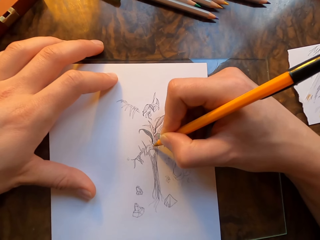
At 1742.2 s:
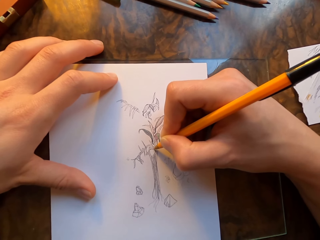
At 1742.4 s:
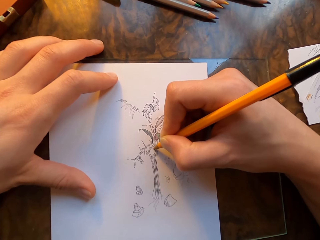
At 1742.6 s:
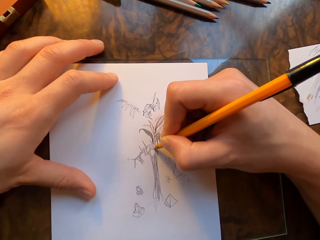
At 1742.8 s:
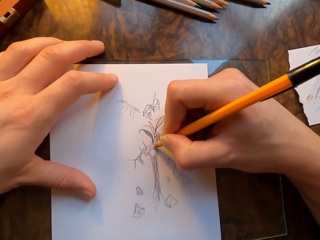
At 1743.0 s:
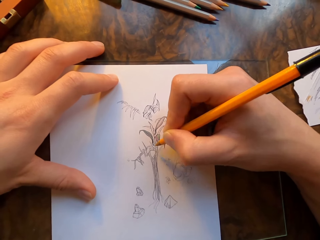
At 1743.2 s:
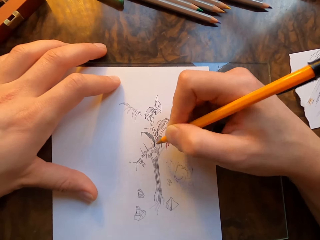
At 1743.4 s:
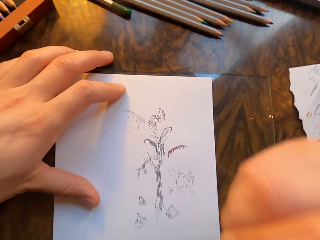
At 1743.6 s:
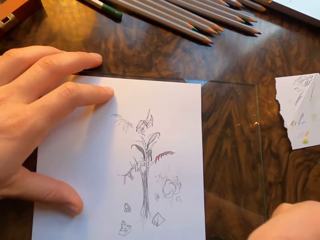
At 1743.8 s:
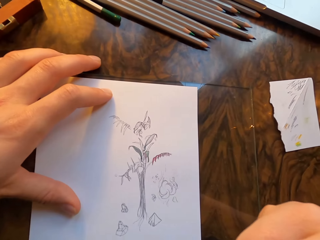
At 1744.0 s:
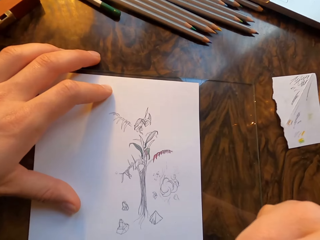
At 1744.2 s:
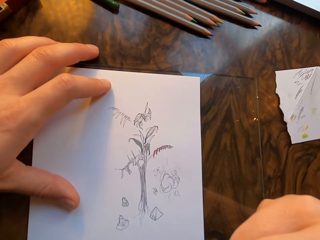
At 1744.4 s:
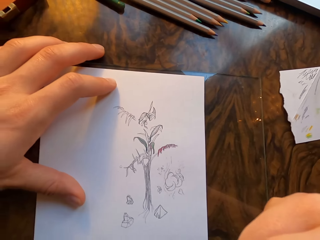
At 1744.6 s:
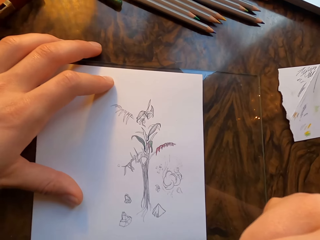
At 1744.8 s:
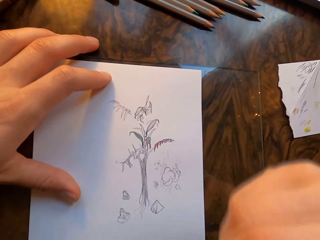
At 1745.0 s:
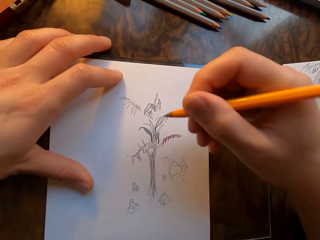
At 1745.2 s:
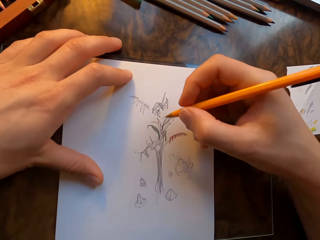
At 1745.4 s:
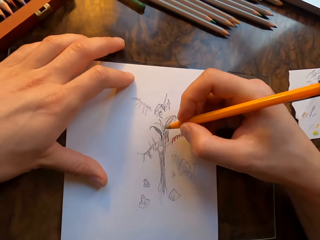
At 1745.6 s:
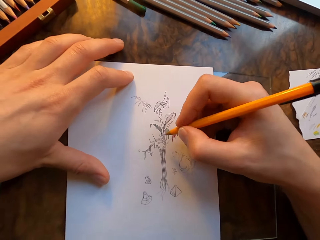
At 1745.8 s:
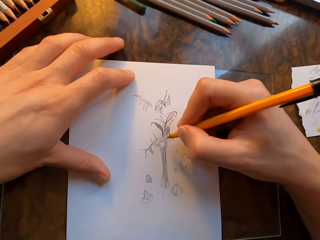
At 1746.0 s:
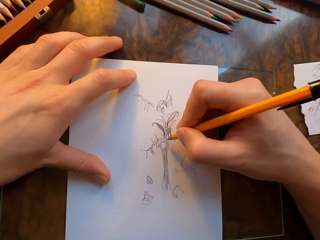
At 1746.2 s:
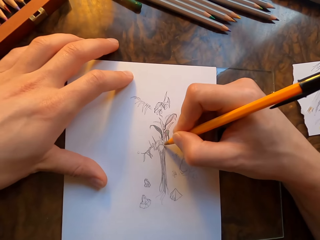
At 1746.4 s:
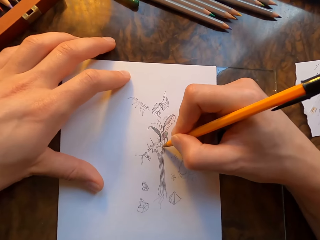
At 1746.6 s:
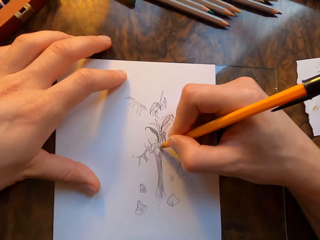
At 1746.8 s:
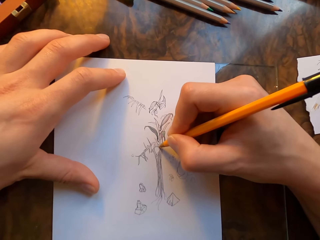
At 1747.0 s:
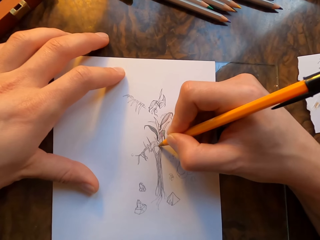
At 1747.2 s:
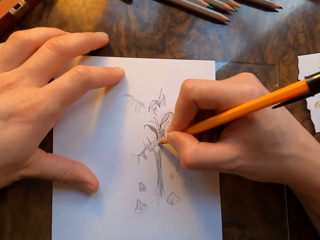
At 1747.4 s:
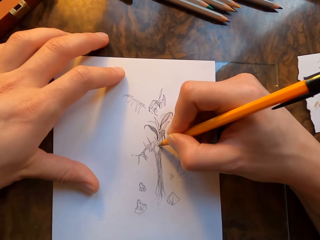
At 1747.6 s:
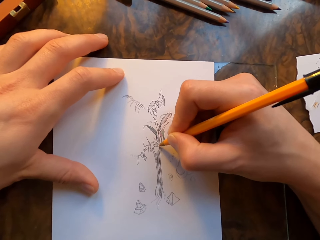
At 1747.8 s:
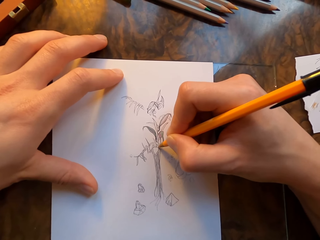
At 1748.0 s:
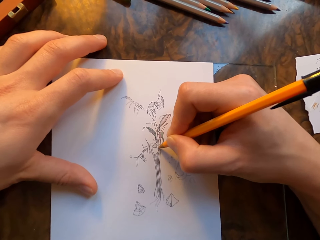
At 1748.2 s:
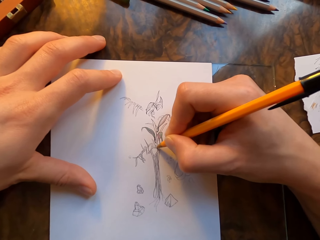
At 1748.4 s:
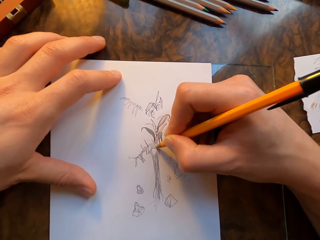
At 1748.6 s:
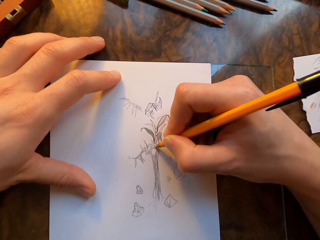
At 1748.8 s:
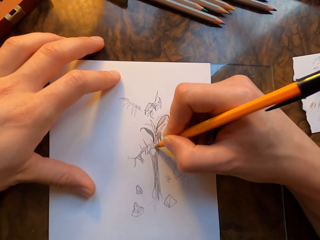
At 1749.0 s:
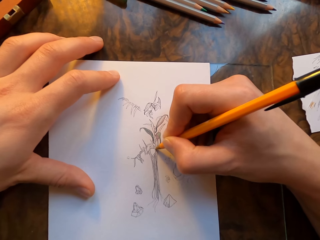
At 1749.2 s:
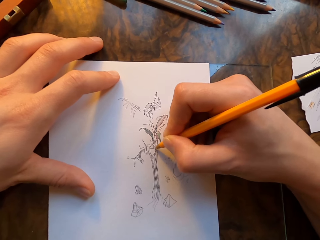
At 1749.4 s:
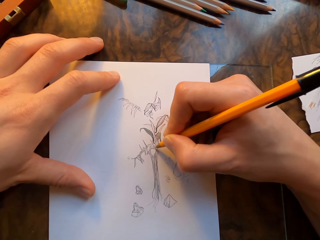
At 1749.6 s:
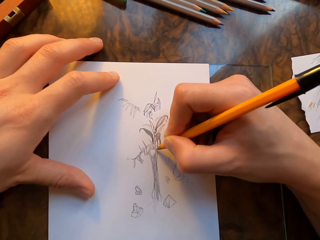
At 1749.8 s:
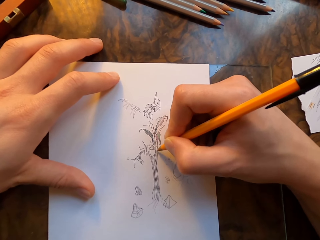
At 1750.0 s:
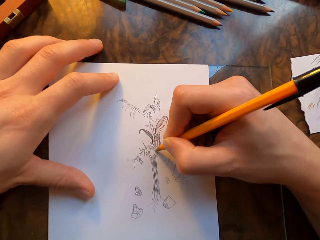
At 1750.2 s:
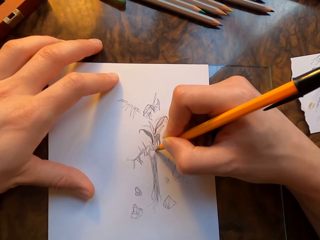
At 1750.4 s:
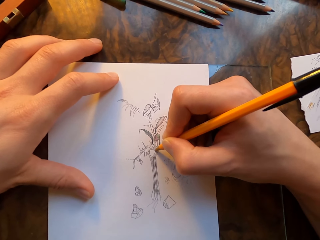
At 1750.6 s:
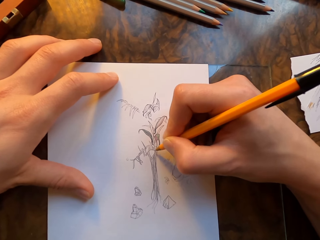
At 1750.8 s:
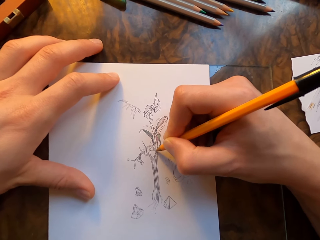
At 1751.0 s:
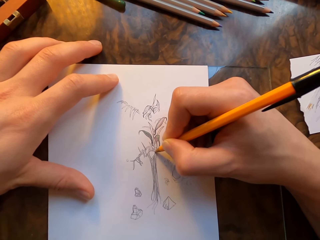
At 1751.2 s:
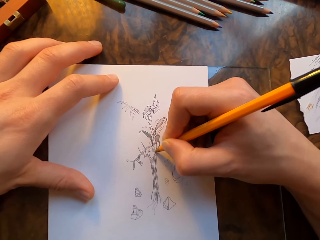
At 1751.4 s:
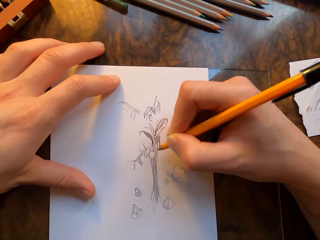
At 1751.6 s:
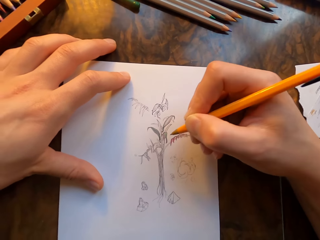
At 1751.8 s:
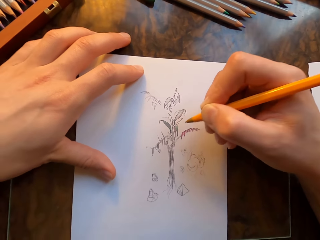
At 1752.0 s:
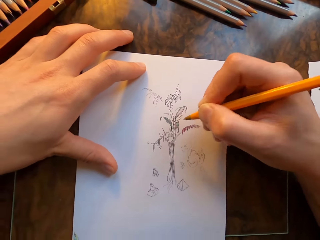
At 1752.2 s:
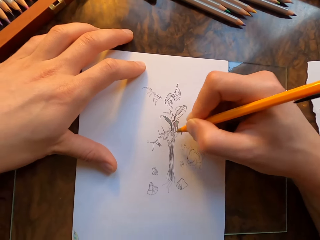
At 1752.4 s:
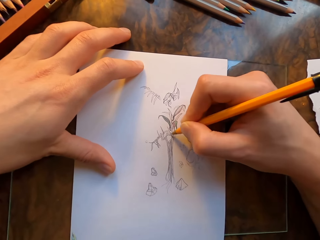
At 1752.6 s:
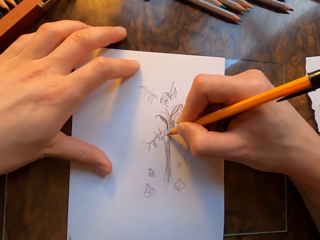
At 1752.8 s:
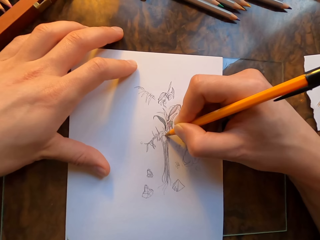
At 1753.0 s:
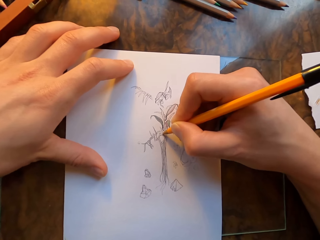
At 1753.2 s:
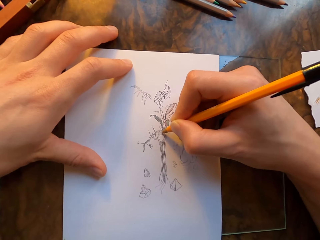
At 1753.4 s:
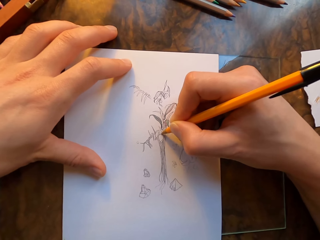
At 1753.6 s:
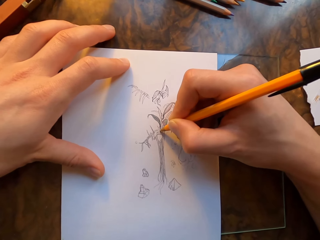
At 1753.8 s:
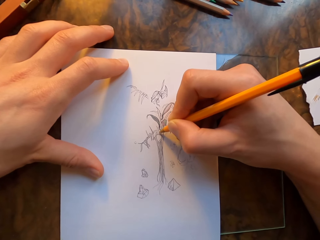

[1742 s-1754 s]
The camera wearer moves his right hand. He draws on the paper with the pen.

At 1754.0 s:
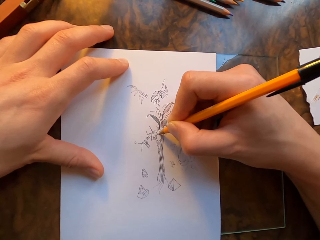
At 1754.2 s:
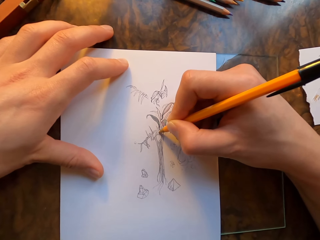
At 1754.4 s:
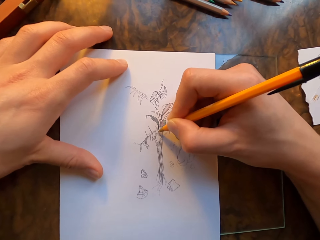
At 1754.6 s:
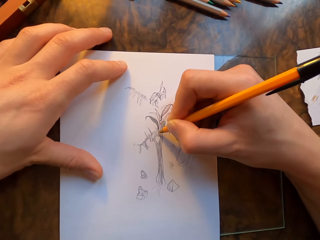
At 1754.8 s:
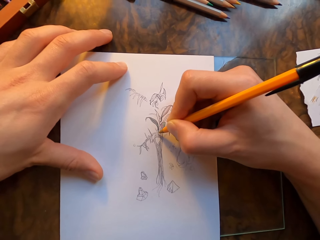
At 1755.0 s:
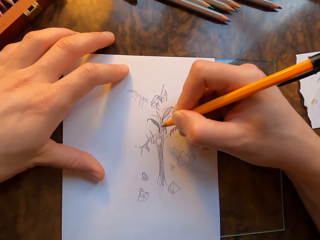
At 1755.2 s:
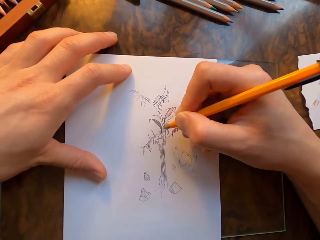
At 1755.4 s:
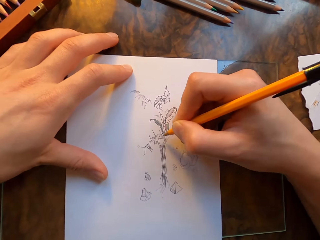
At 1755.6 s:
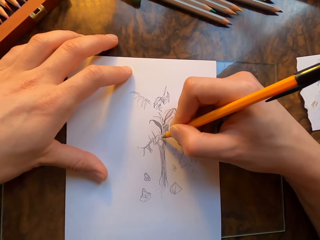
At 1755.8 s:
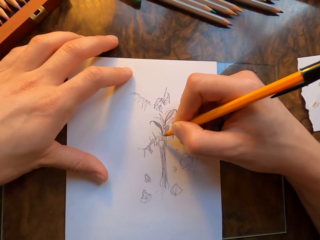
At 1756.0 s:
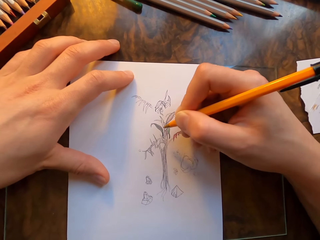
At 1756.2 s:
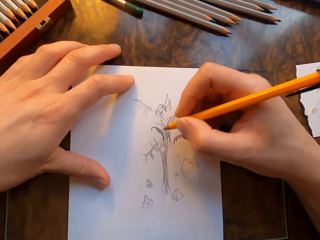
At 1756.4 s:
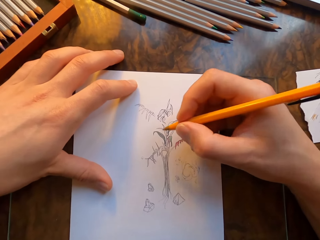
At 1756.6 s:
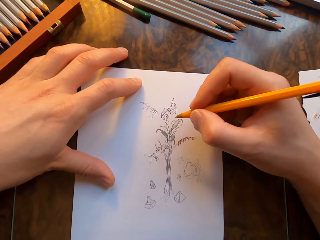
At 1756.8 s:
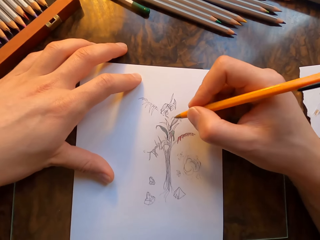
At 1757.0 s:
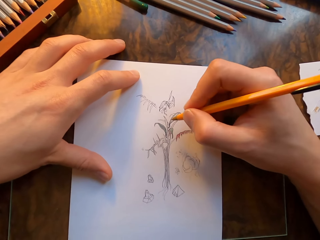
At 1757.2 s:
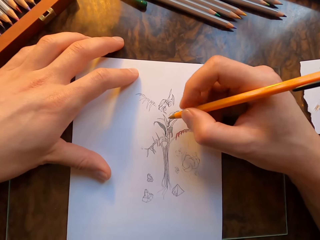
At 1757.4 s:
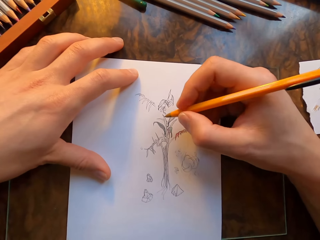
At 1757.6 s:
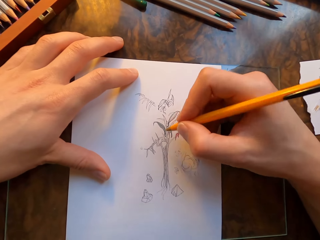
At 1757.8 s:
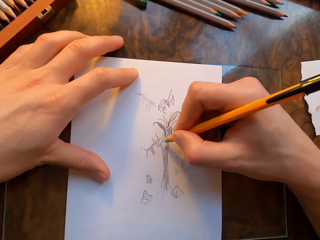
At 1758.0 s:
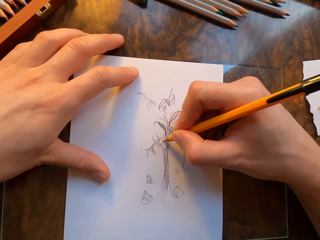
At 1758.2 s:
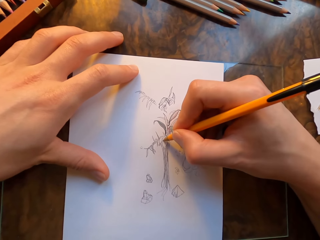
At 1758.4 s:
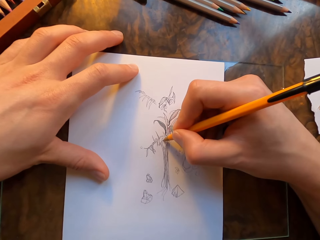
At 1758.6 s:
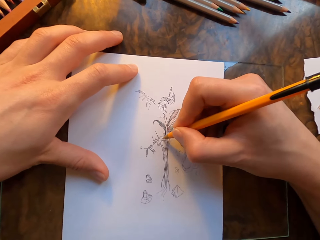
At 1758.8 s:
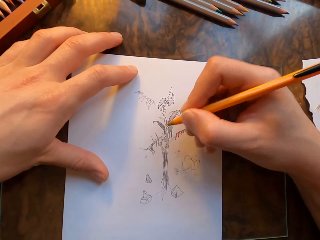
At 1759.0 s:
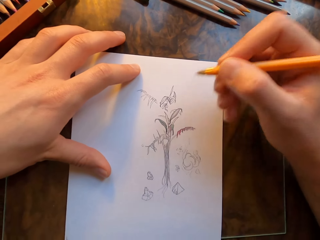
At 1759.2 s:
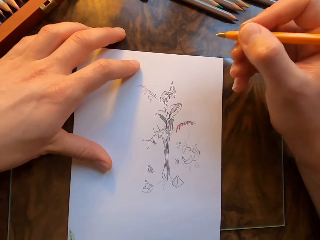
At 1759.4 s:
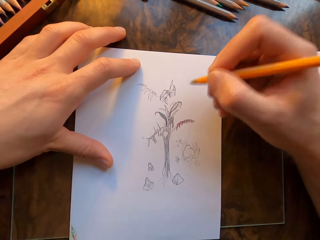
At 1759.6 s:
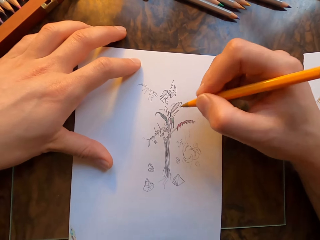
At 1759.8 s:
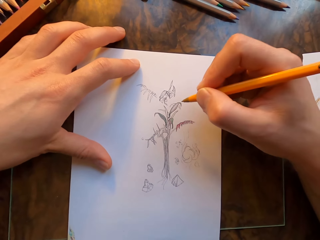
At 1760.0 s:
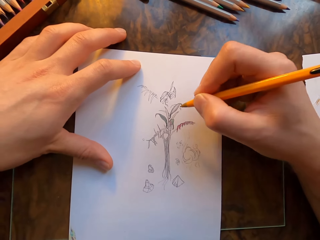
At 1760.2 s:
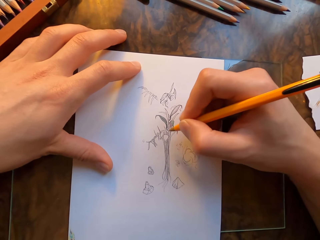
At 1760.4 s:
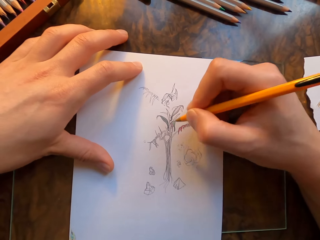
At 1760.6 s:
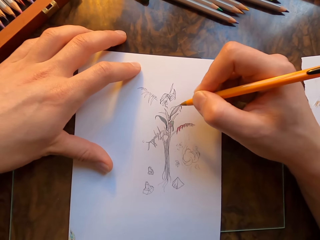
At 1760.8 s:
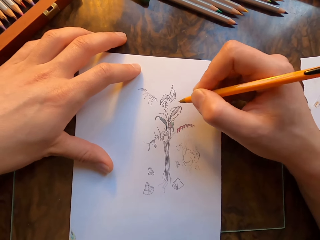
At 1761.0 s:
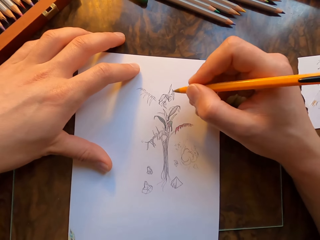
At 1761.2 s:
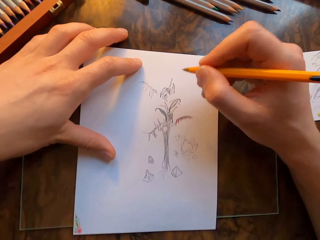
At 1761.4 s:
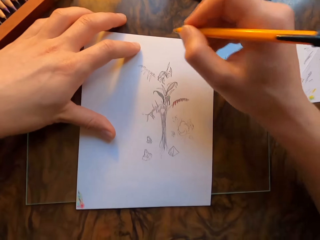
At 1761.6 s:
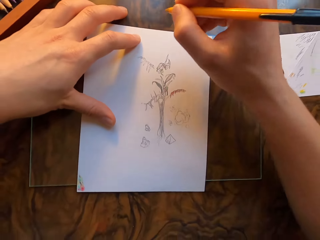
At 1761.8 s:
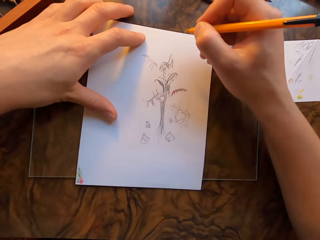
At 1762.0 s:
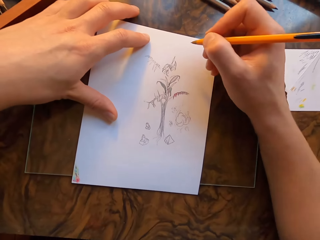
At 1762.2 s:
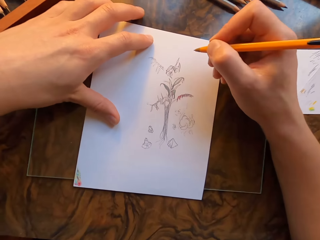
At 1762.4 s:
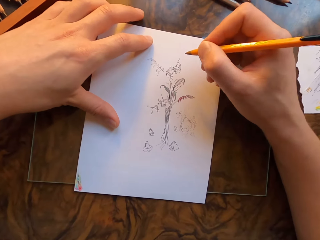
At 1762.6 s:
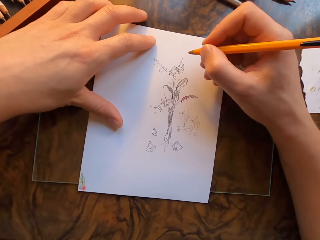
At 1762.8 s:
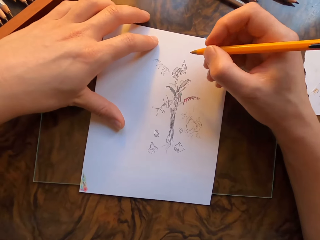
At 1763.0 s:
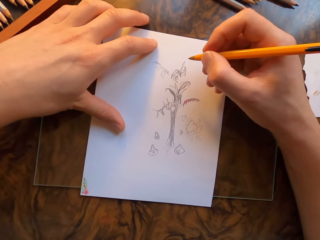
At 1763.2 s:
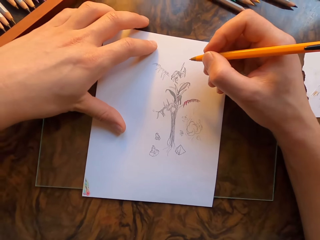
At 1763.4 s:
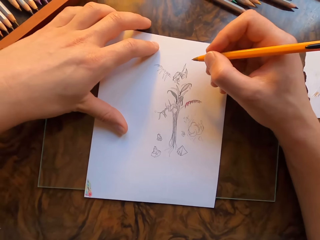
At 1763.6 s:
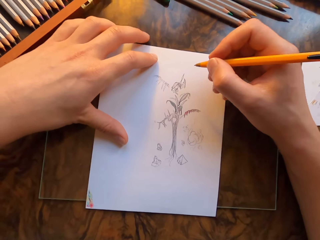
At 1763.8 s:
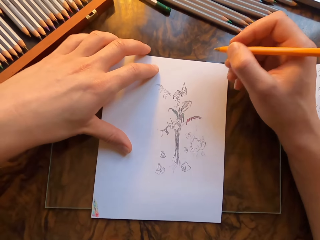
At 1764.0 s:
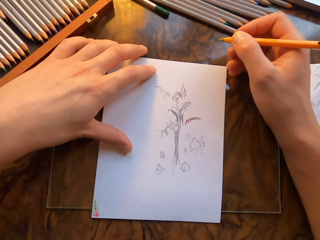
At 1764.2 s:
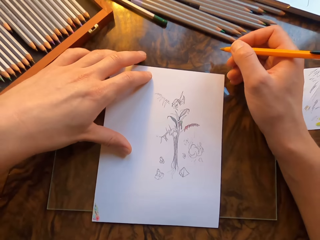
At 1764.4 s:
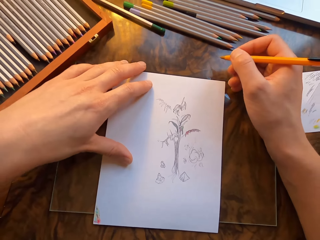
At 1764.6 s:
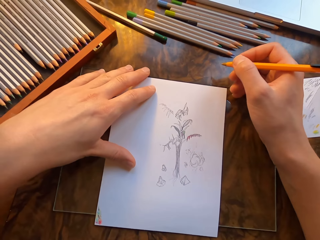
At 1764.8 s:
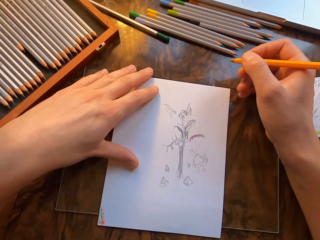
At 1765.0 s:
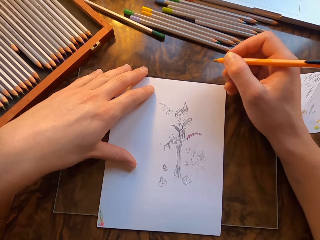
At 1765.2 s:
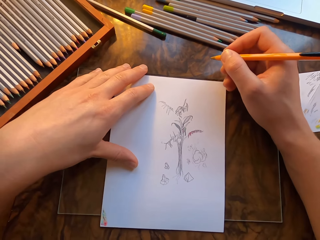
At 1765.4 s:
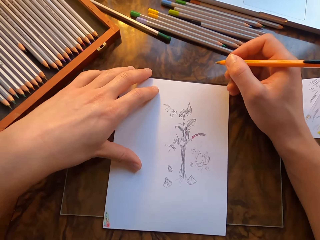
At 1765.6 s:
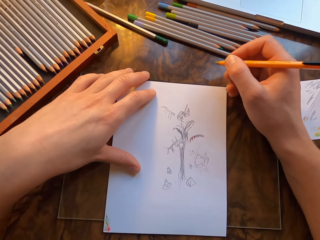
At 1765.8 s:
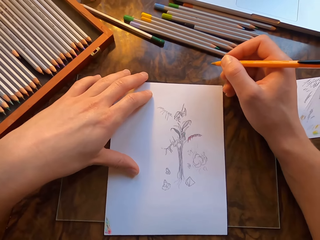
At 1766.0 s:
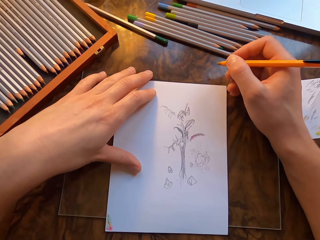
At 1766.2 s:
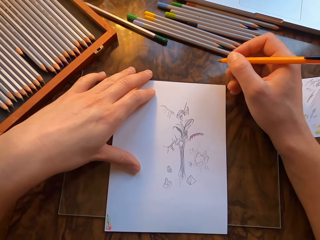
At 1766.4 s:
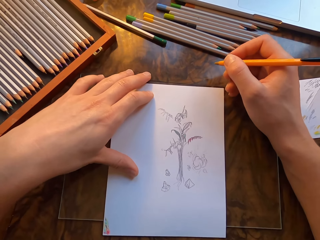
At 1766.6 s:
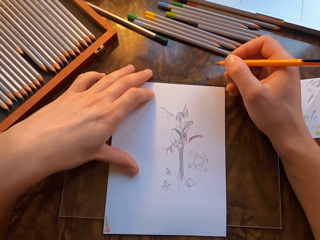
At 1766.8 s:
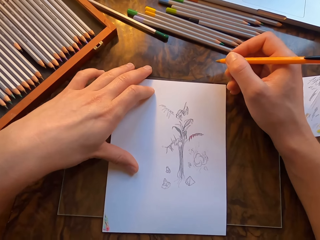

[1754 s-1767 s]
The camera wearer moves his right hand. He draws on the paper with the pen. He moves his right hand. He moves the paper.
